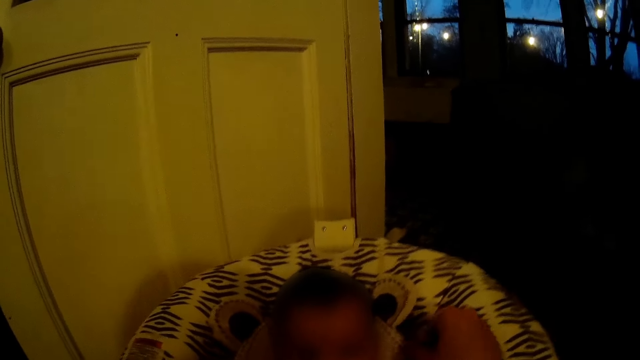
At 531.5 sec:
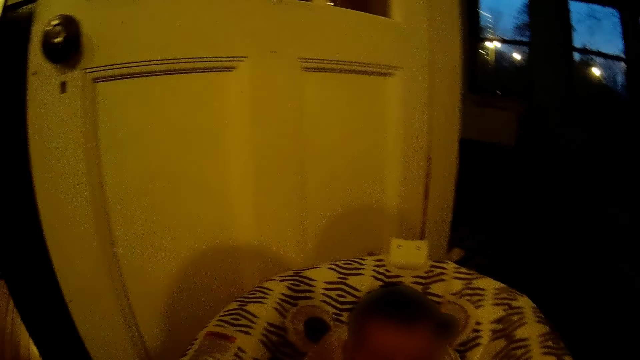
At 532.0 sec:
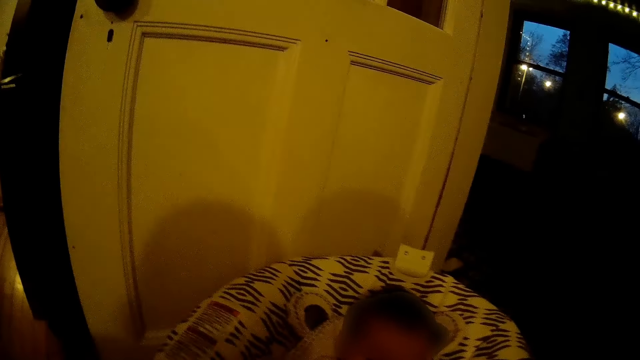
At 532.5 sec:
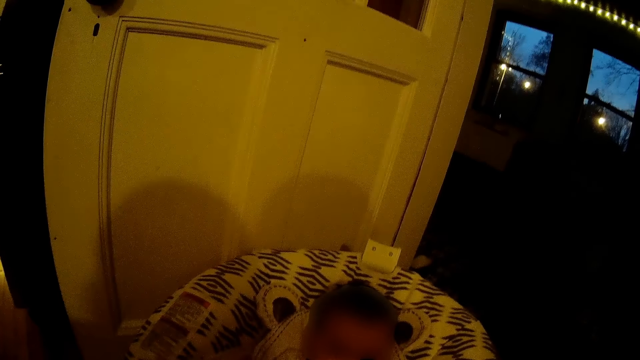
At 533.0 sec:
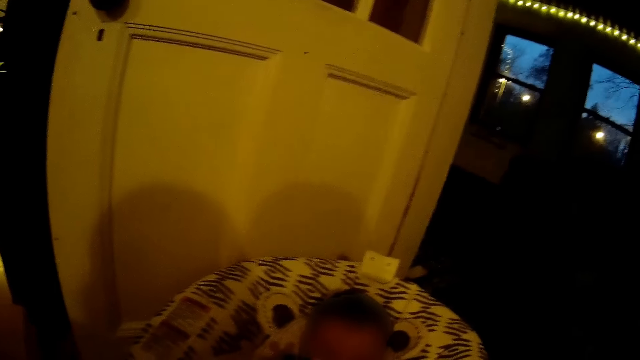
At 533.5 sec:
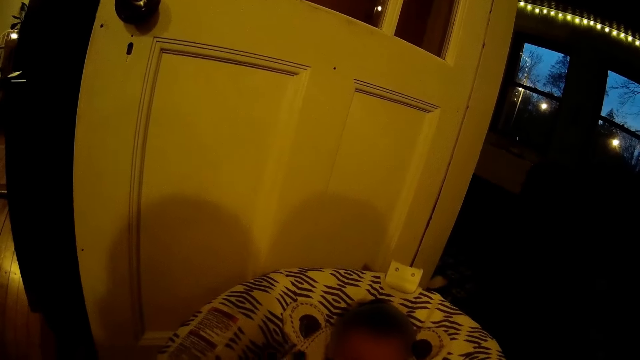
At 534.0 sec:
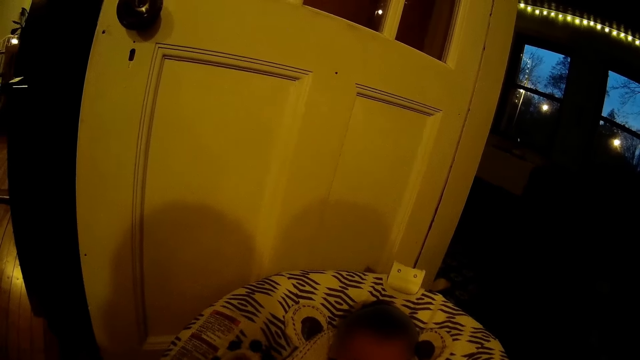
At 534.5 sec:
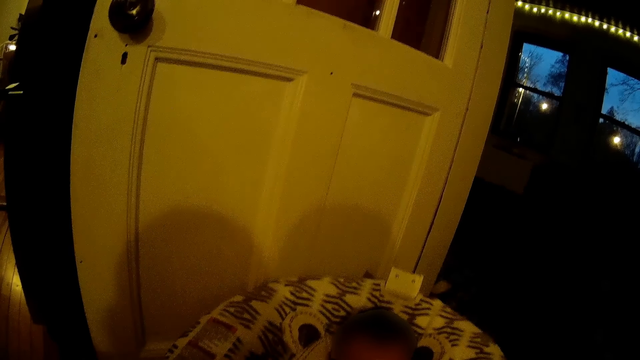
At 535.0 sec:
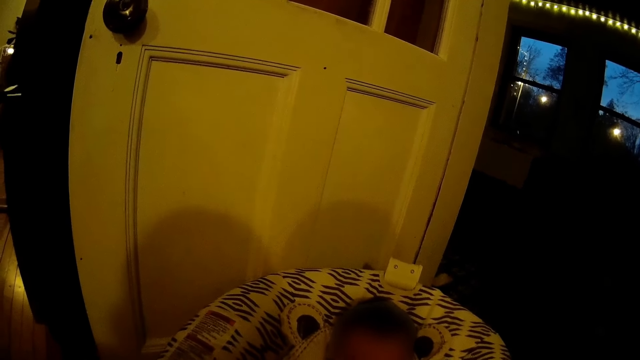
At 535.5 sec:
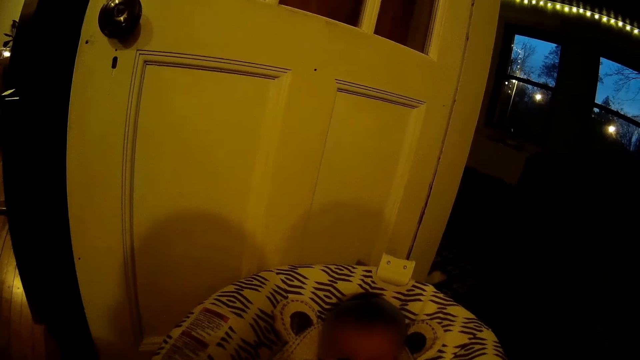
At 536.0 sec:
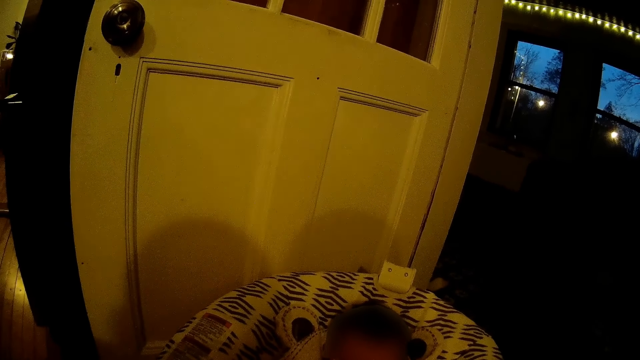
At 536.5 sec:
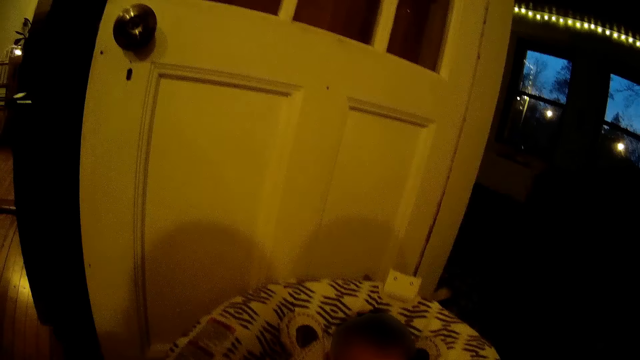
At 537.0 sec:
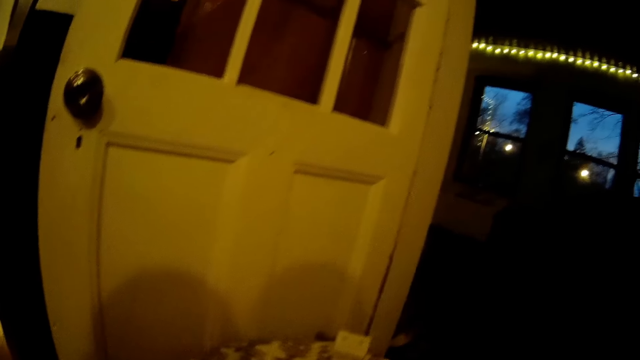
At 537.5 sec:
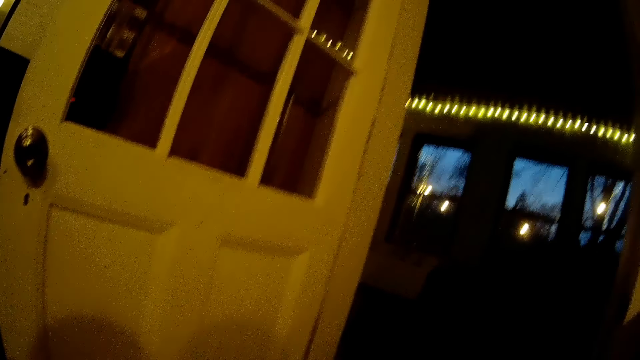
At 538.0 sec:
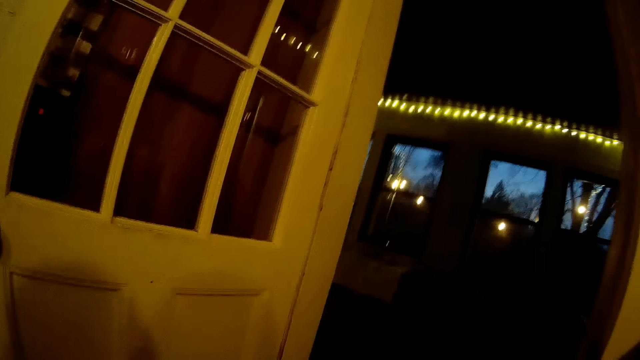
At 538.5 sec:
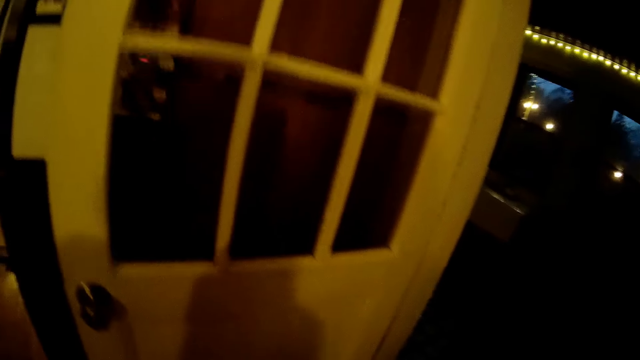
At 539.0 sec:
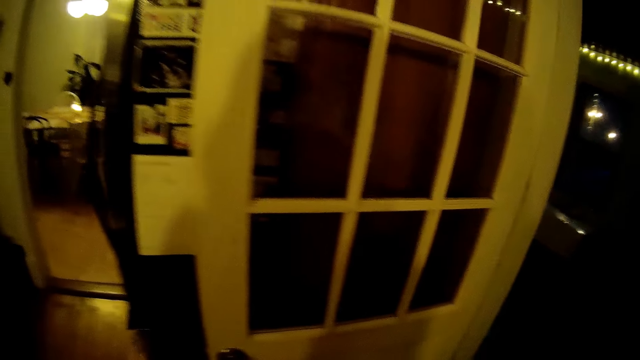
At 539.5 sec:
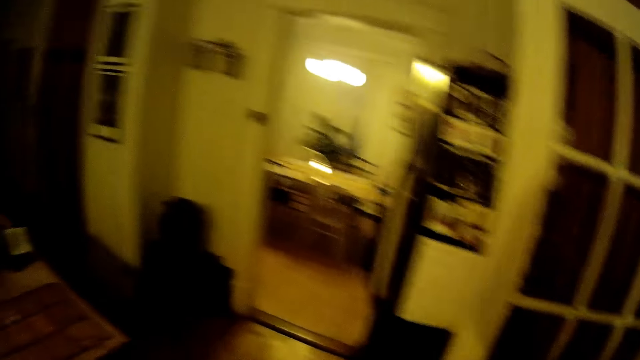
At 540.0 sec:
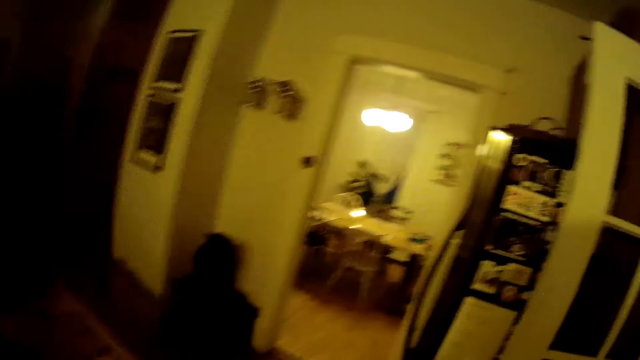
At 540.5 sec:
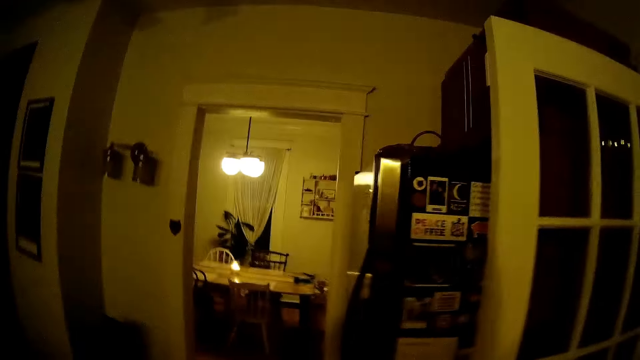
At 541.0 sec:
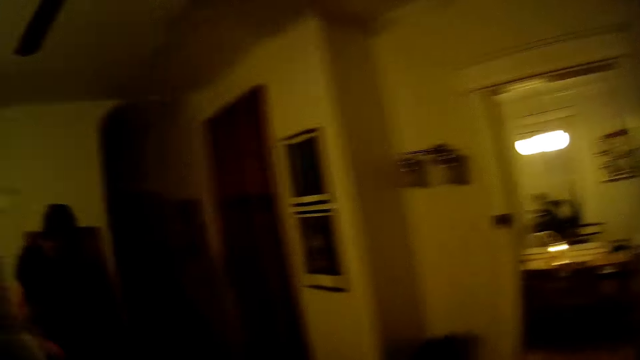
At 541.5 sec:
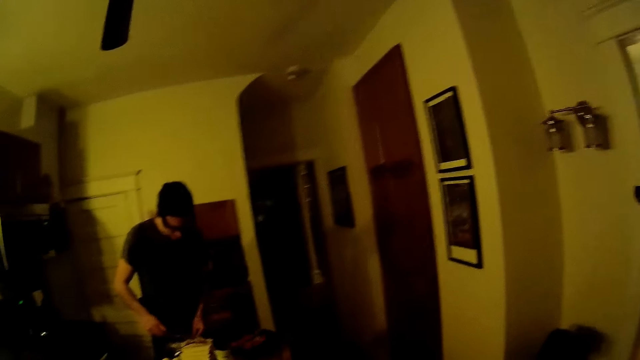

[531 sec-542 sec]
The camera wearer touches her face with her left hand. She raises her left hand.

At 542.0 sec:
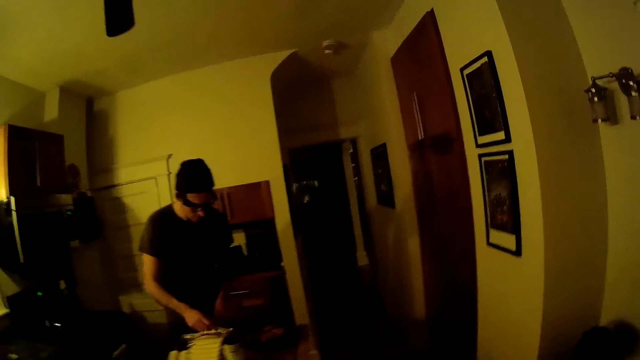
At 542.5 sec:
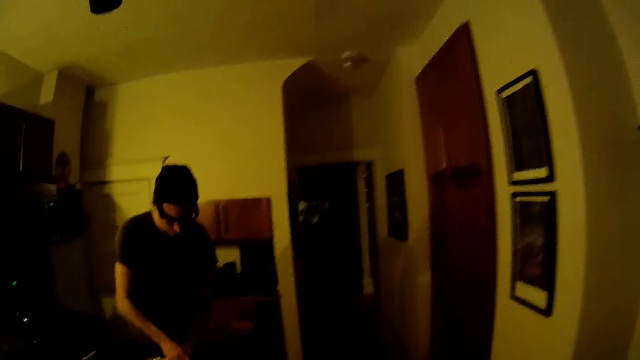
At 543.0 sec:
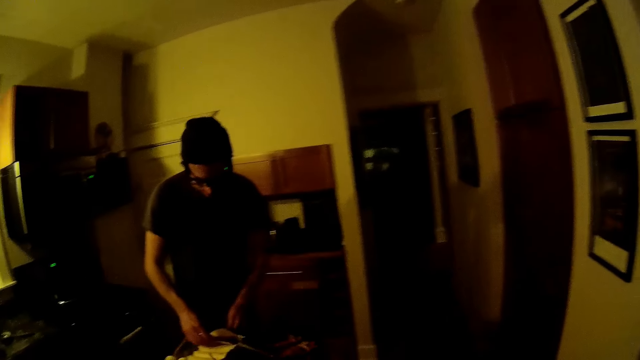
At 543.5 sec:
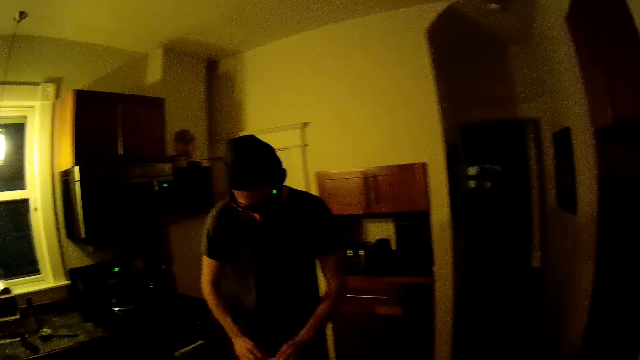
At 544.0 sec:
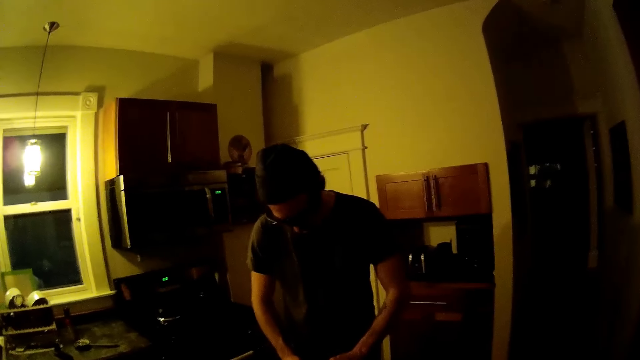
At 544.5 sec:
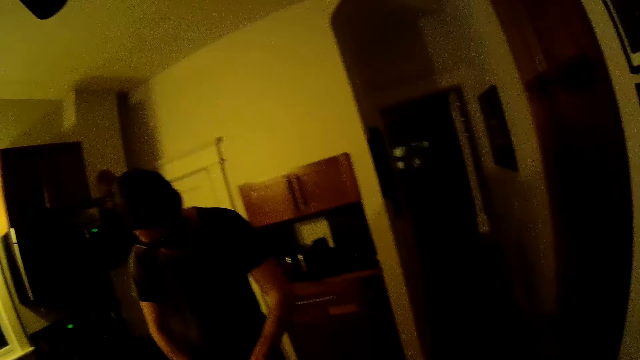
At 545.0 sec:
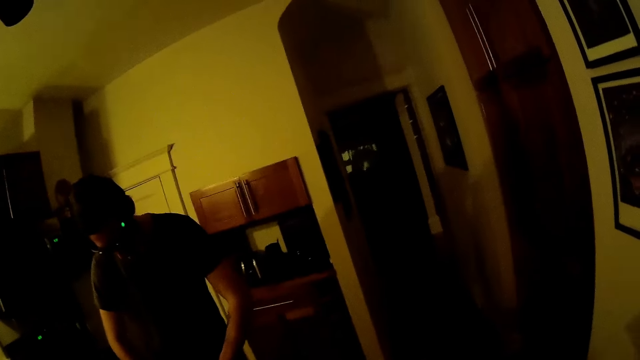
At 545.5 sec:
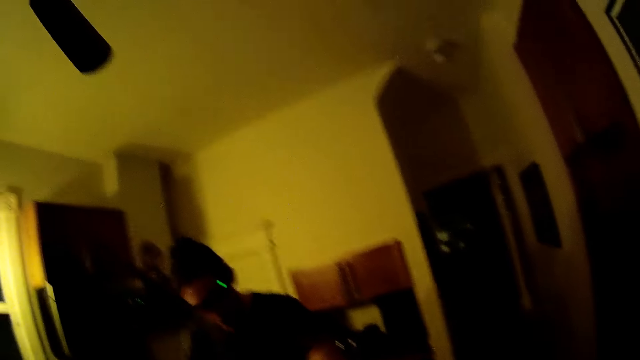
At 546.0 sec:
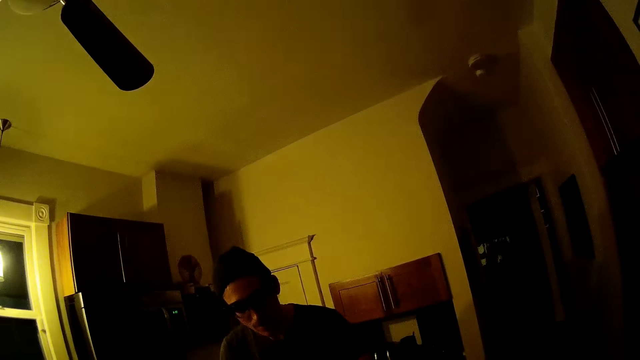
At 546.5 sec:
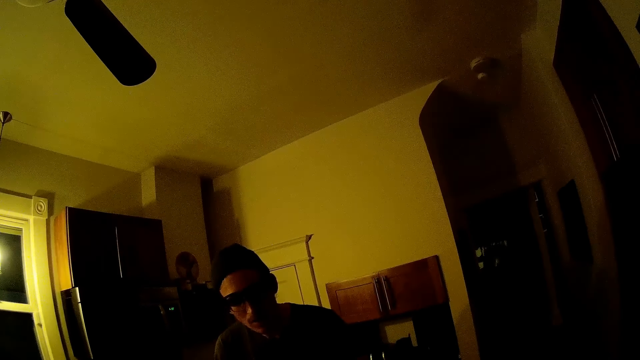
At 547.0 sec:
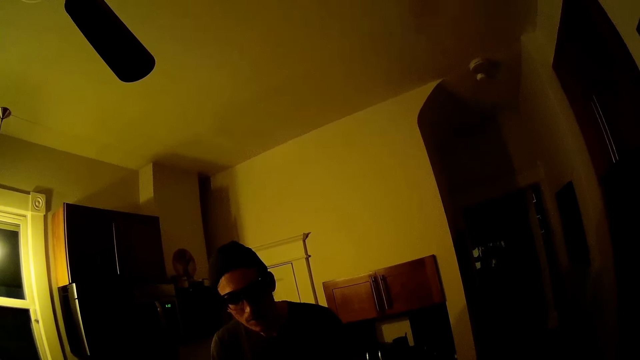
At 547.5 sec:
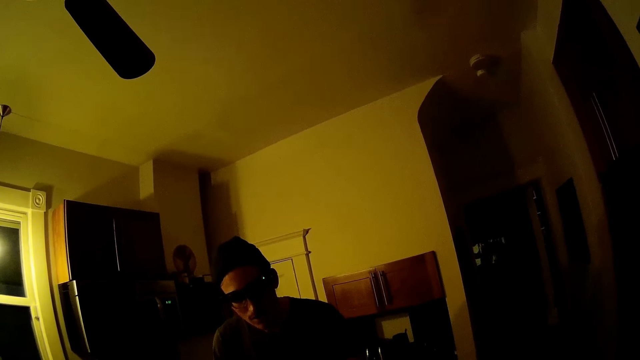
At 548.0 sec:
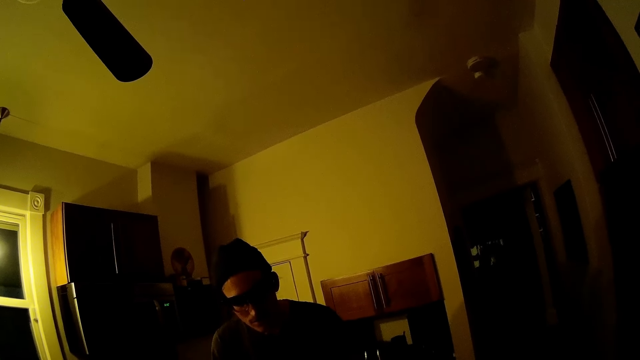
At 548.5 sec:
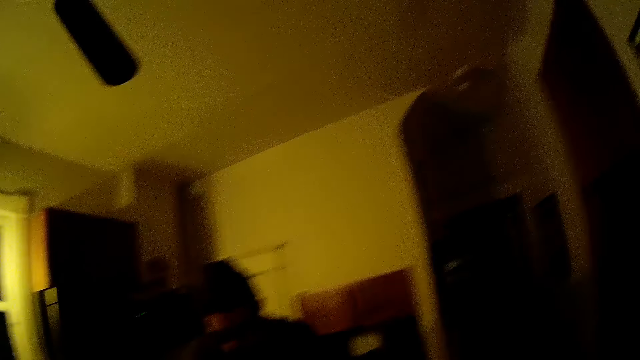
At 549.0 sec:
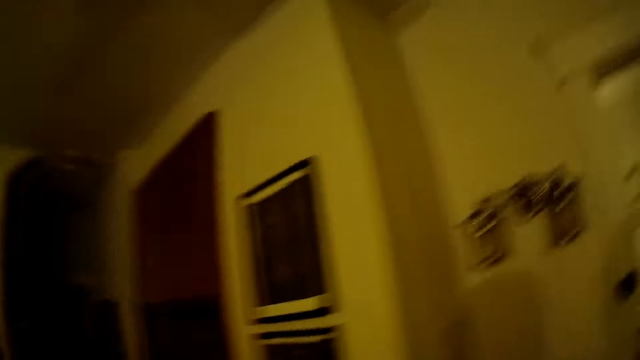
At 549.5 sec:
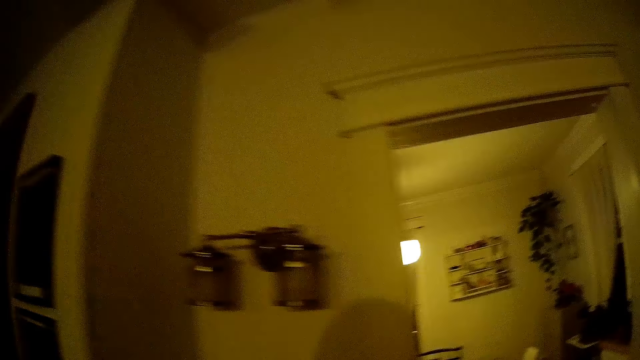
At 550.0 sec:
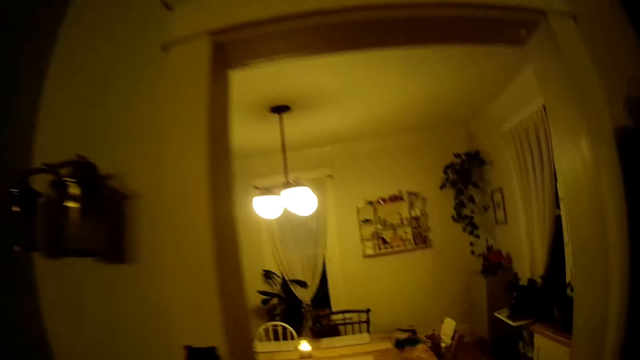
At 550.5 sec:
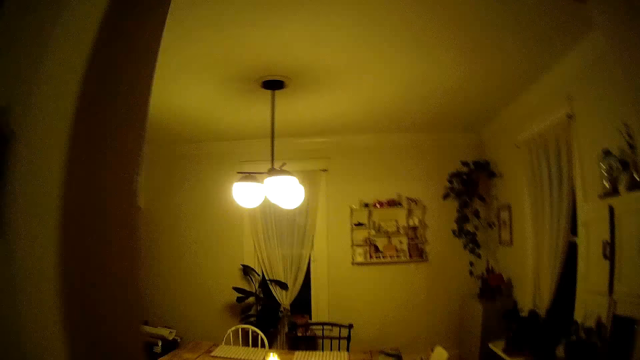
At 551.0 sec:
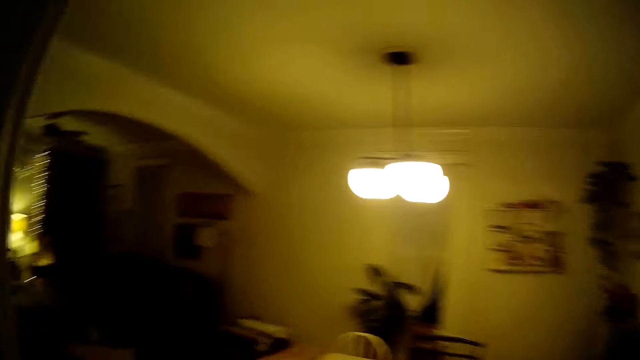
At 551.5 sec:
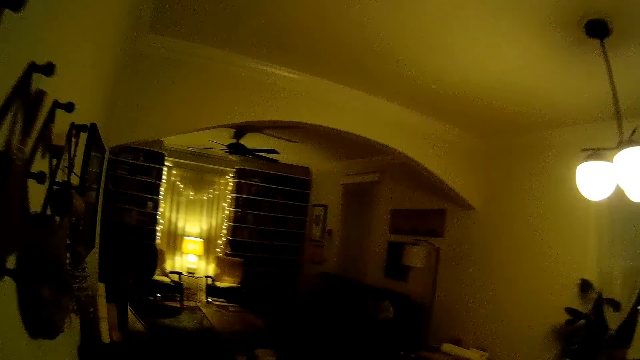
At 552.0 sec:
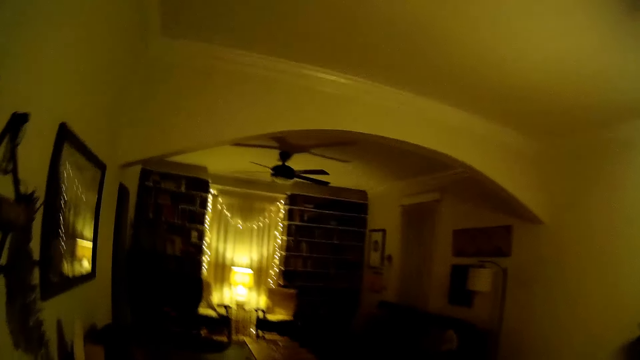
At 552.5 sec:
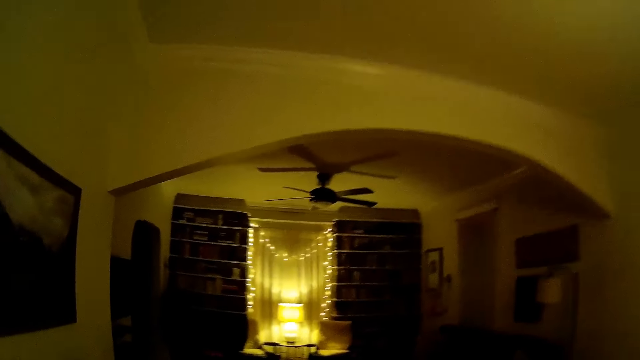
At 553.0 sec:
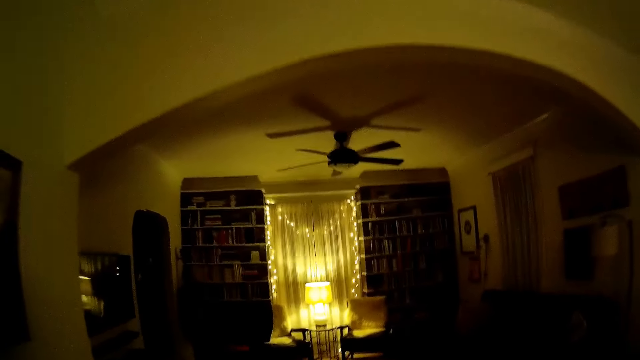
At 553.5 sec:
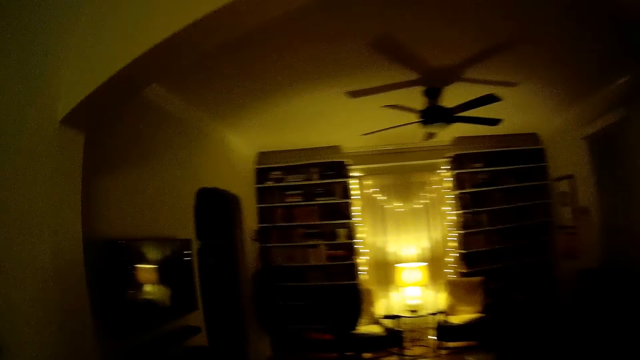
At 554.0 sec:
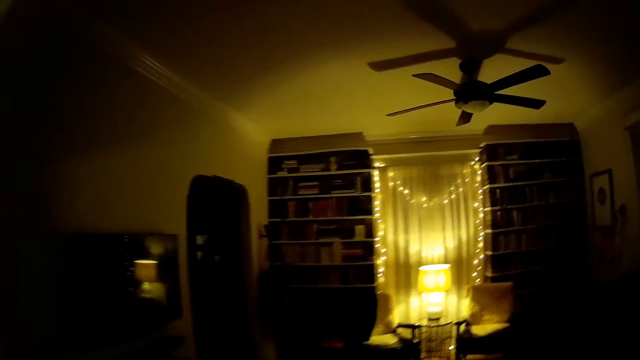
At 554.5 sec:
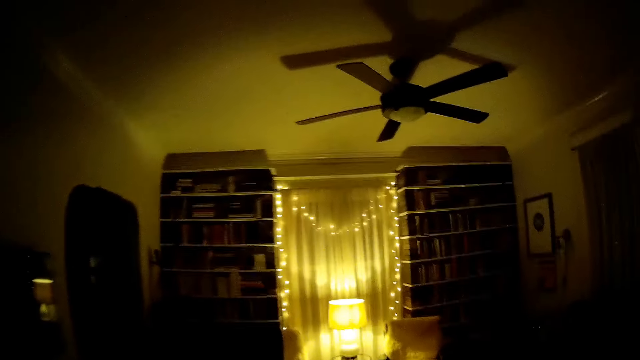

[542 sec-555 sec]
The man spreads sauce on a dough with a spoon on the kitchen counter. The camera wearer walks around the room. They converse with the man. The man replies to the camera wearer. The camera wearer walks to the sitting room through the dining room.
